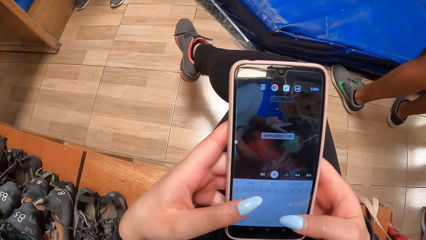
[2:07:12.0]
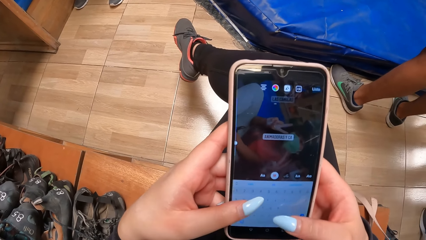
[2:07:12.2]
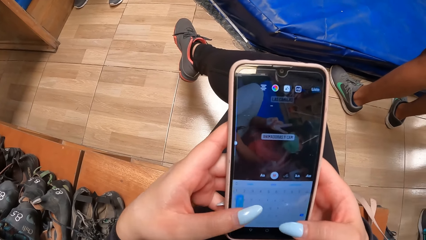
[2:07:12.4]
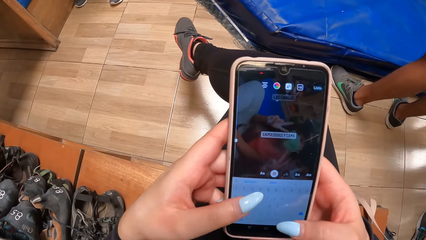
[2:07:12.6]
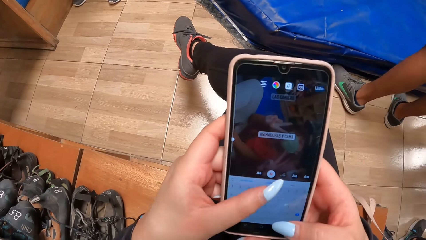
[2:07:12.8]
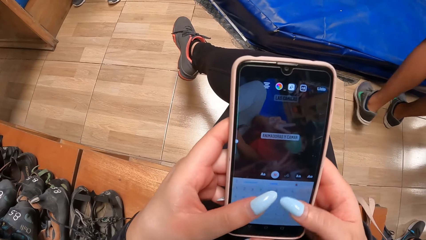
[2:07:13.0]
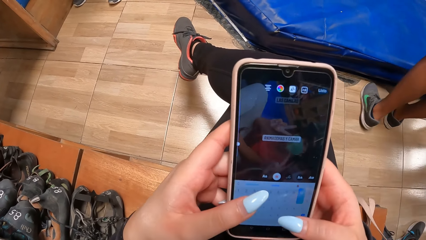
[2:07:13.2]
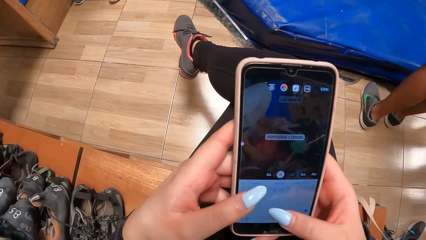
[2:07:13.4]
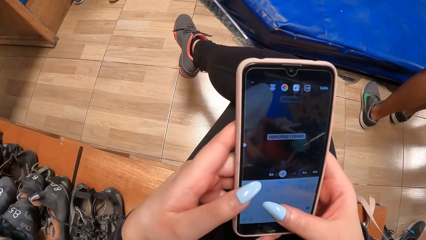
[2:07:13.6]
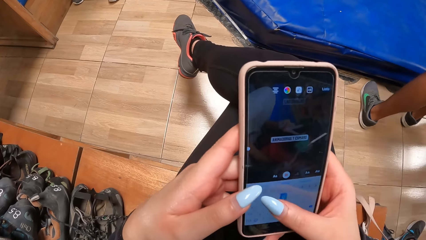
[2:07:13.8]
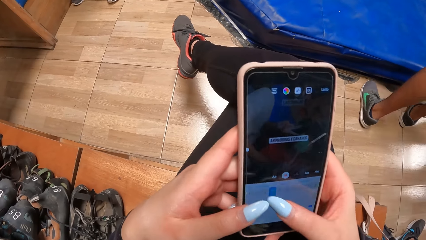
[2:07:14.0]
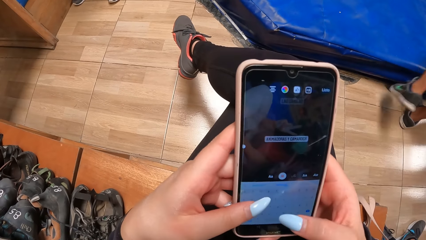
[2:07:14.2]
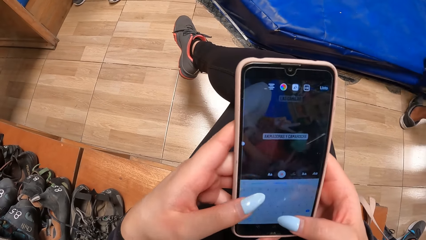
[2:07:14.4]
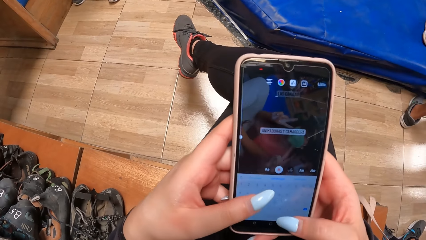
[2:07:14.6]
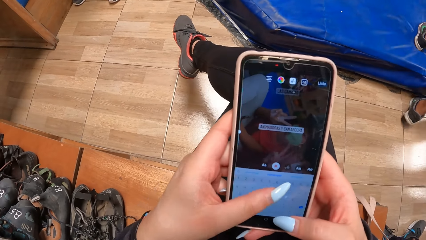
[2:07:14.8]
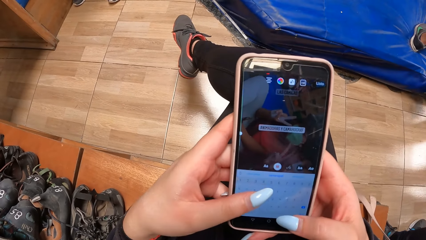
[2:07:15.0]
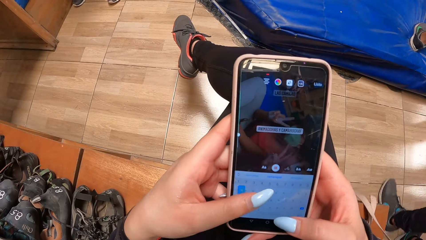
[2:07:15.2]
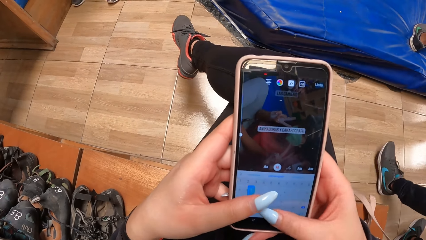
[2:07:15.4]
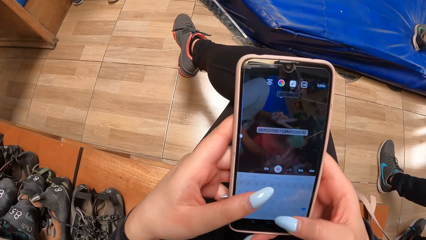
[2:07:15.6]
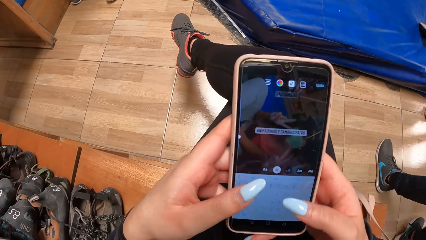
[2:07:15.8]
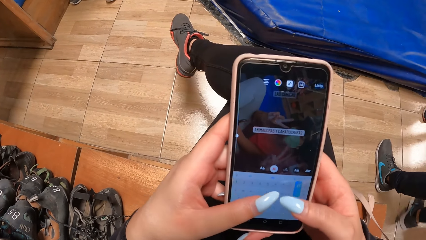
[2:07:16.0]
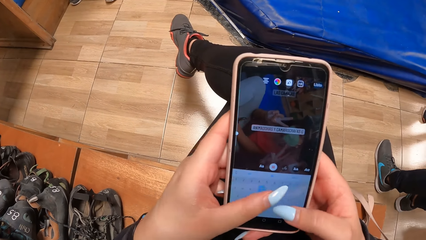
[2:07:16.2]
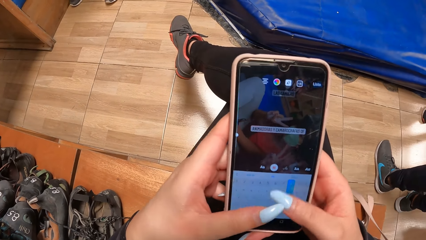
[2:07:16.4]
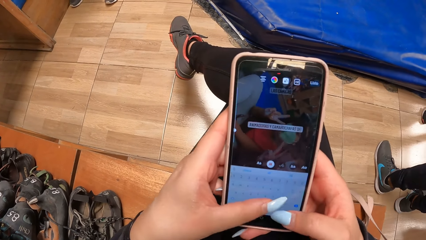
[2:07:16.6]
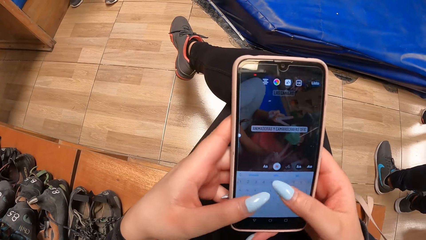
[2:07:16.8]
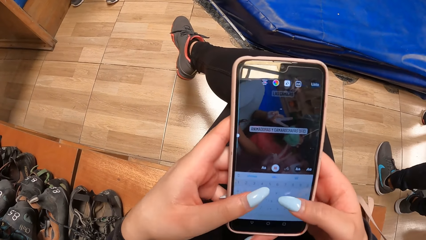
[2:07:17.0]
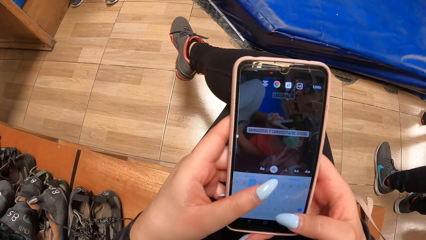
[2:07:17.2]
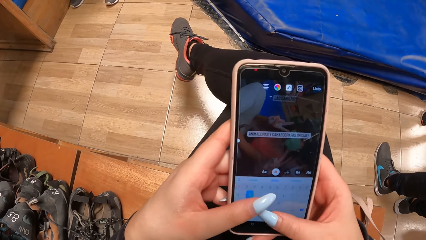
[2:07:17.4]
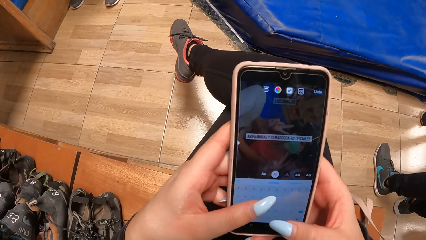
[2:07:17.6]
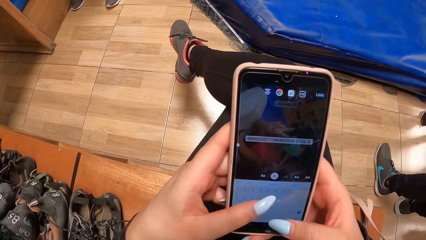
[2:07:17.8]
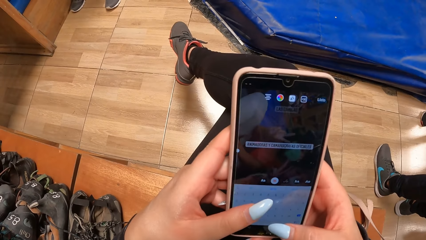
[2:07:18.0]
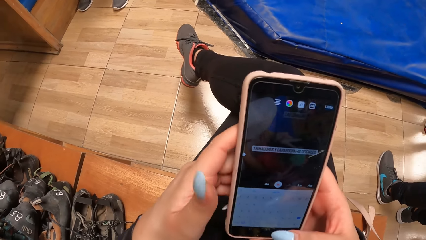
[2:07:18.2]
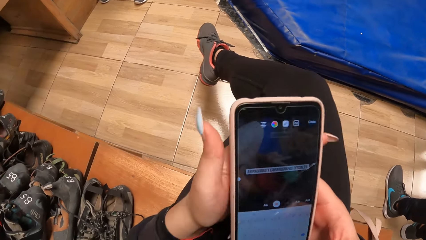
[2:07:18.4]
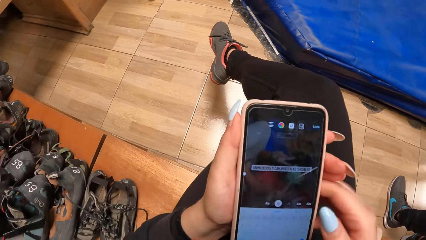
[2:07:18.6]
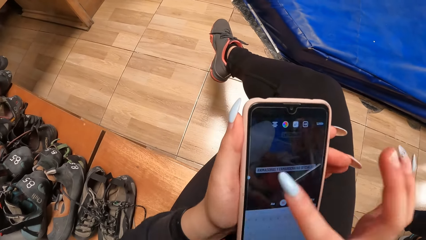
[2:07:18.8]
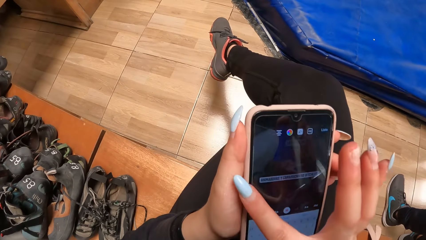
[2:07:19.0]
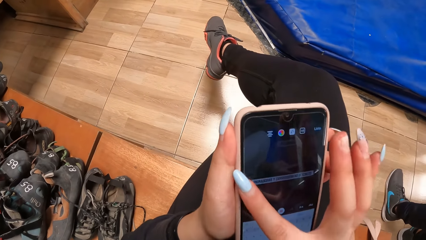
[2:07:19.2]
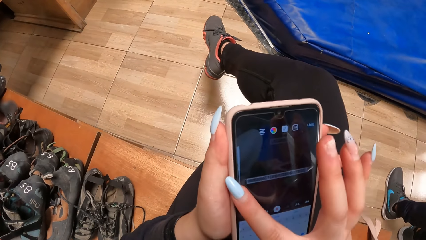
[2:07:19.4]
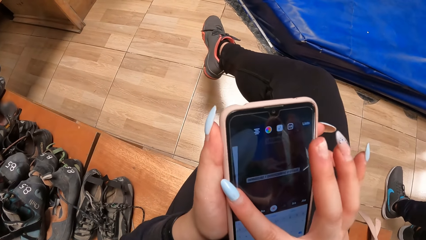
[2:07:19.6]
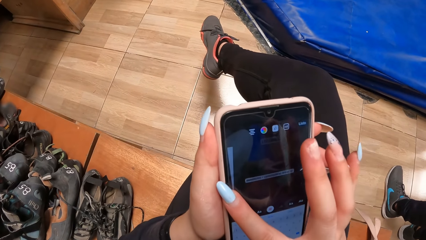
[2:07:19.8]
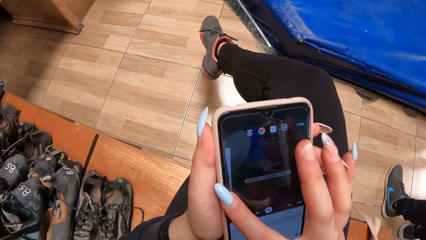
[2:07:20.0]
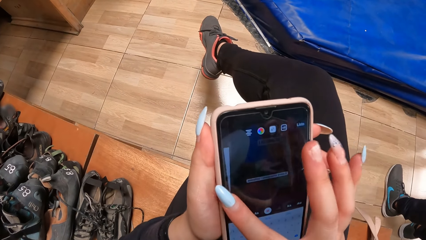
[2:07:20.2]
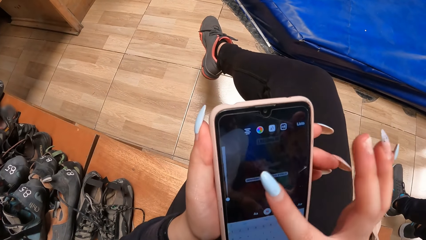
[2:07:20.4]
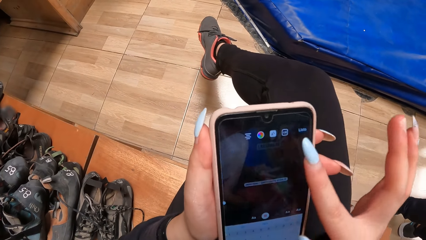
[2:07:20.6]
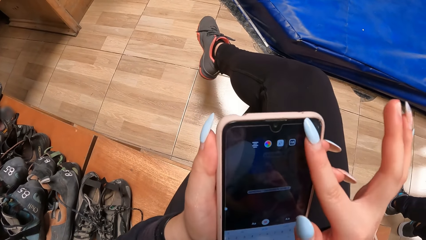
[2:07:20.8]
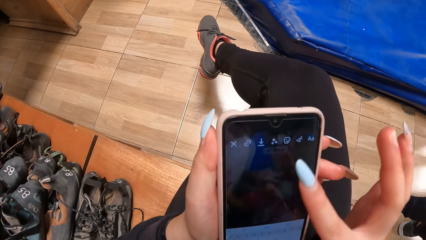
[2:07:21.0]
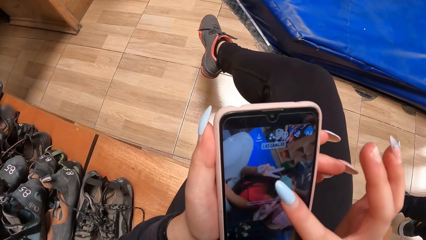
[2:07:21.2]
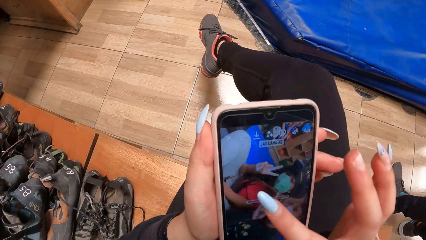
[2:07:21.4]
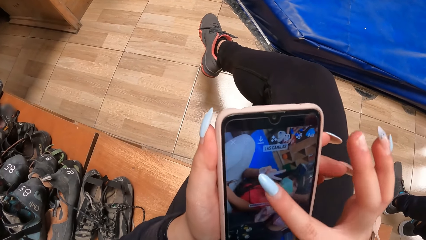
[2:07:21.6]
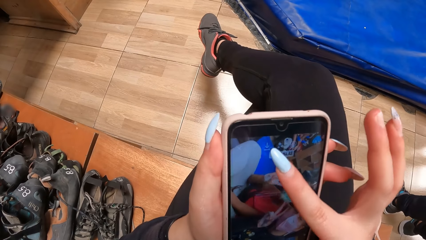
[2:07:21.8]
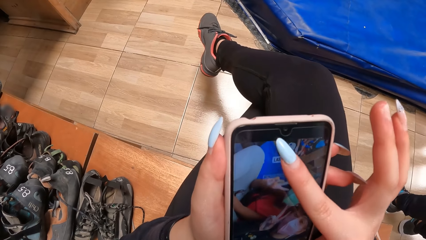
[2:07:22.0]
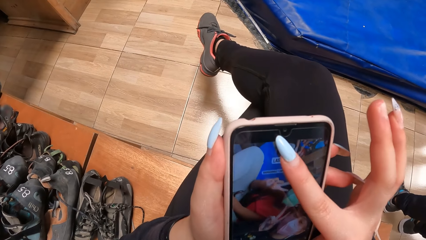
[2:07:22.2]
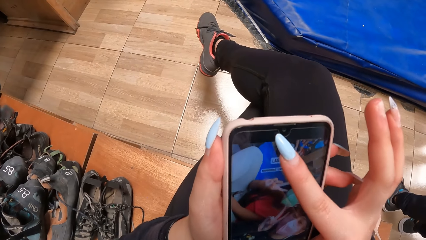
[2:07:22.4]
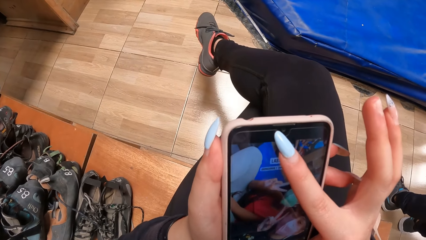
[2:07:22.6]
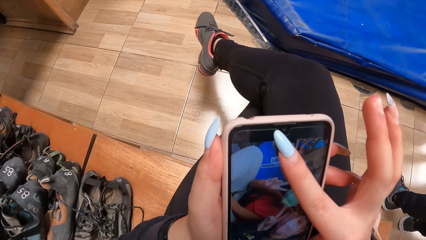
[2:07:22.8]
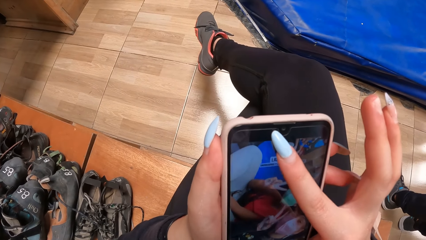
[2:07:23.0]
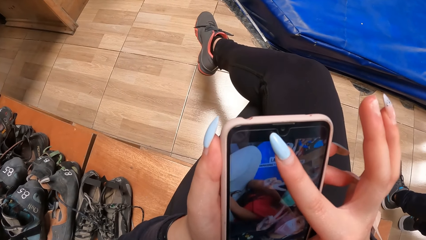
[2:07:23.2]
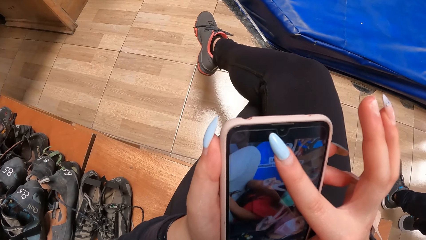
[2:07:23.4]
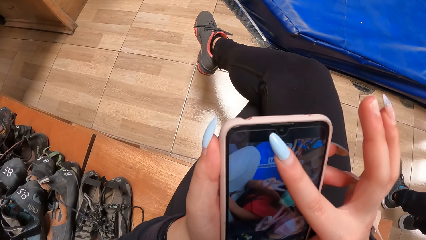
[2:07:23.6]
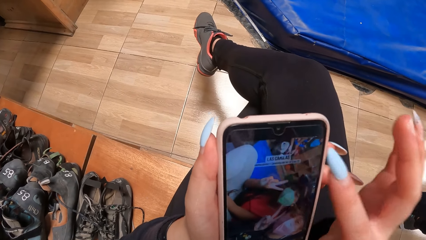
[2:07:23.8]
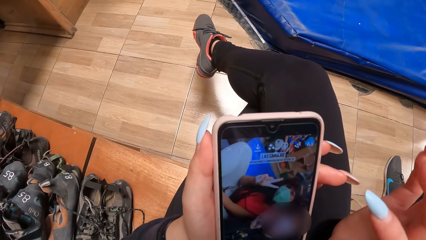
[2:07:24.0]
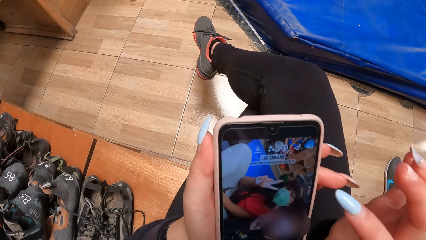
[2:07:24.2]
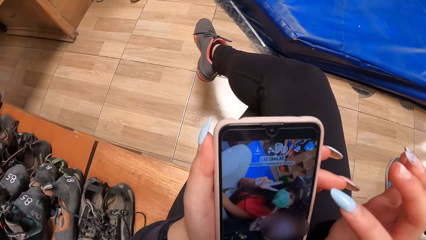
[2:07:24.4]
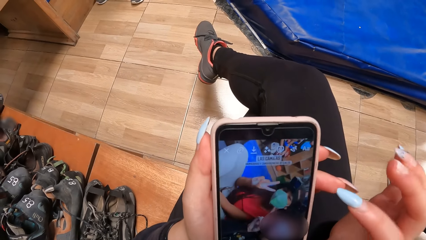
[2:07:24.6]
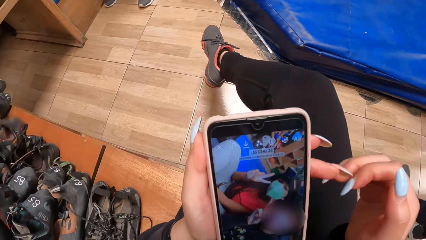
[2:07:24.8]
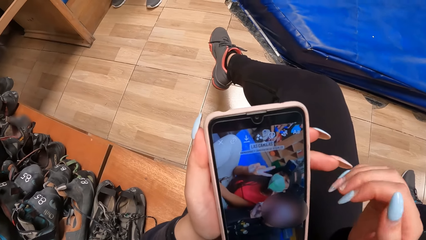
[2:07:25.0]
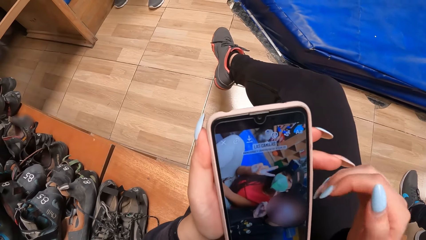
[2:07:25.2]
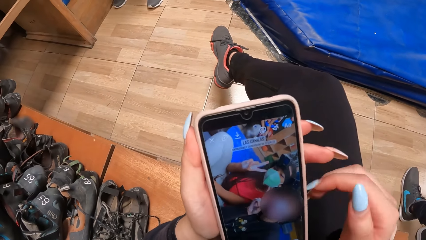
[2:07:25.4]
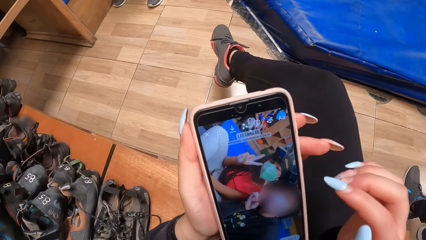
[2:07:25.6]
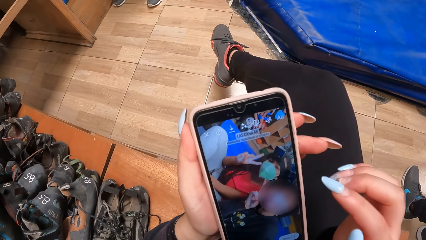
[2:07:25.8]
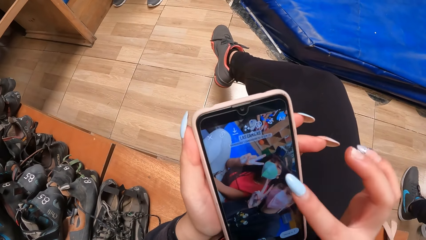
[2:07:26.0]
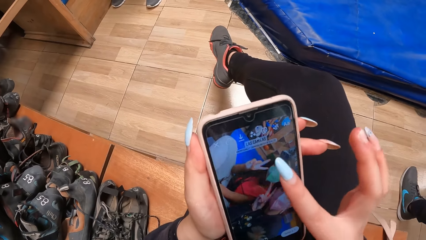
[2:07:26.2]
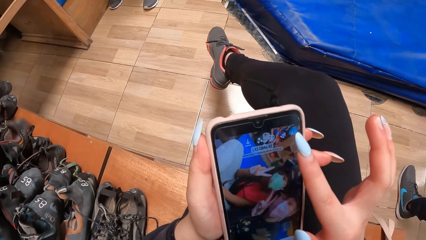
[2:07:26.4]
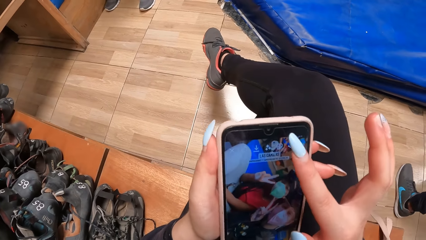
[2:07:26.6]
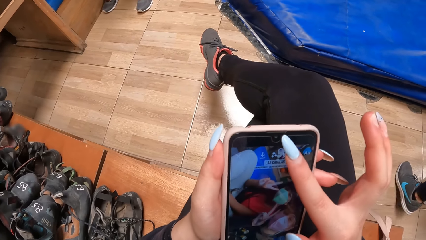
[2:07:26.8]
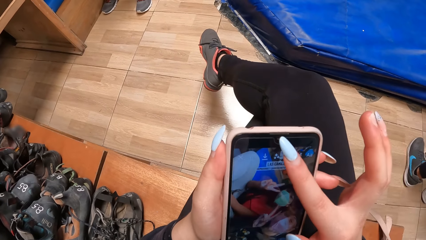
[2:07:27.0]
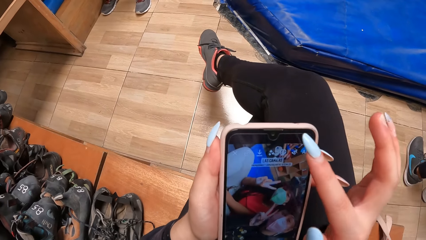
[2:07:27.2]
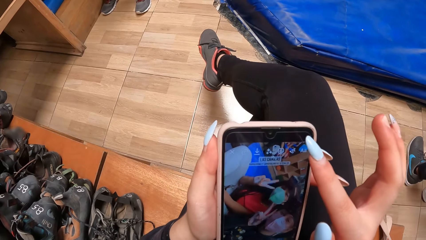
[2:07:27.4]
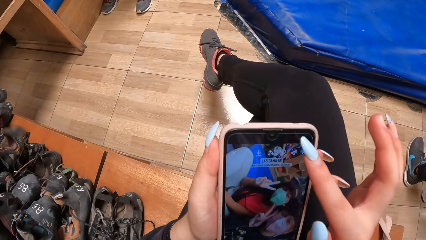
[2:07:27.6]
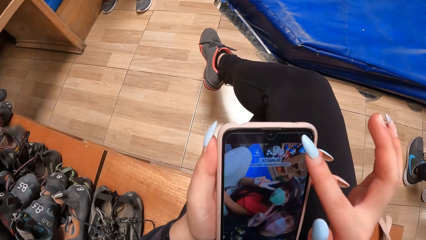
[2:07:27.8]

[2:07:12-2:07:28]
The camera wearer holds the phone with her left hand. She operates the phone with her right hand.
